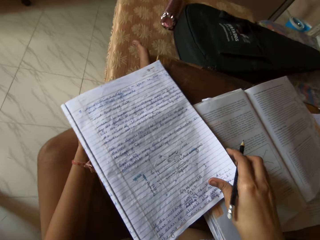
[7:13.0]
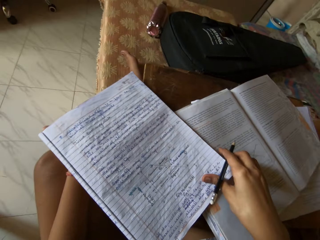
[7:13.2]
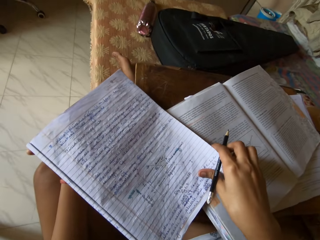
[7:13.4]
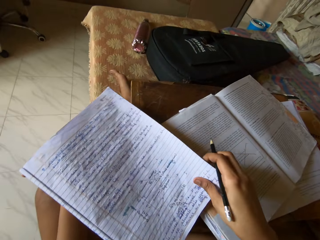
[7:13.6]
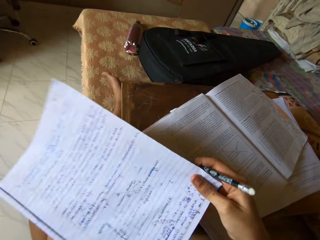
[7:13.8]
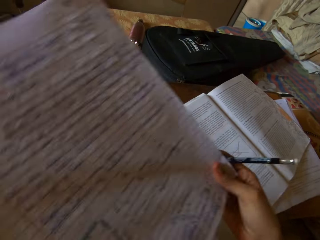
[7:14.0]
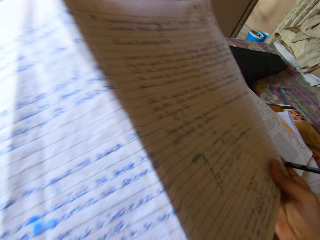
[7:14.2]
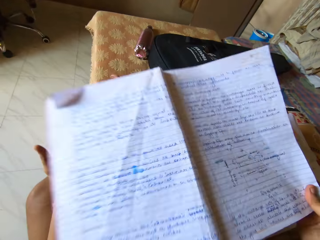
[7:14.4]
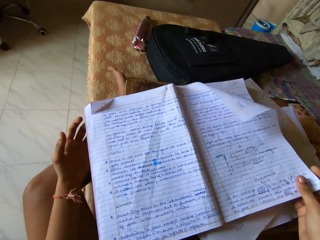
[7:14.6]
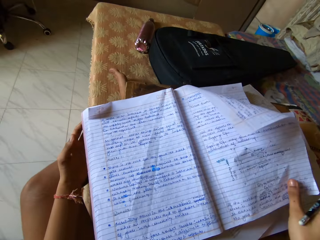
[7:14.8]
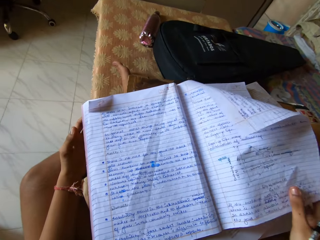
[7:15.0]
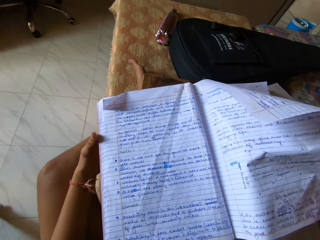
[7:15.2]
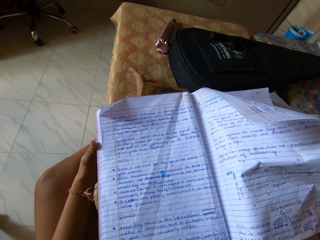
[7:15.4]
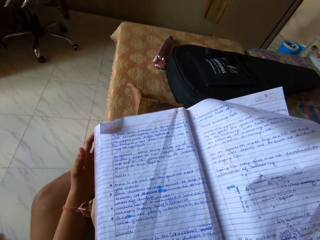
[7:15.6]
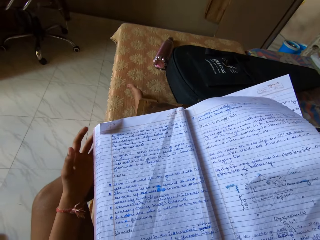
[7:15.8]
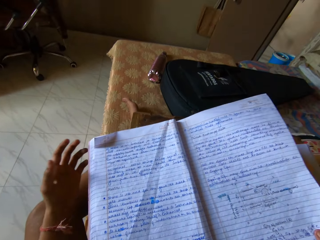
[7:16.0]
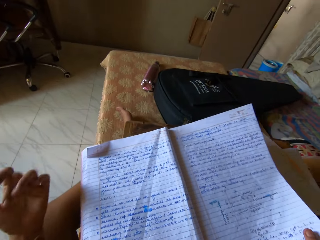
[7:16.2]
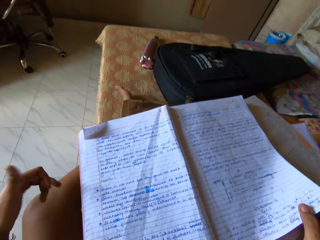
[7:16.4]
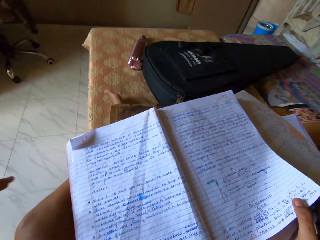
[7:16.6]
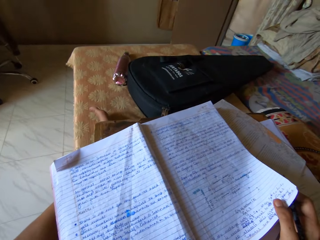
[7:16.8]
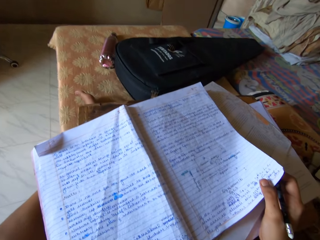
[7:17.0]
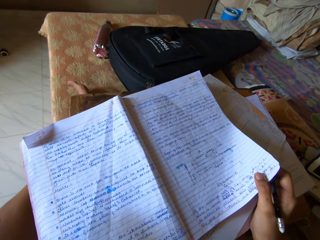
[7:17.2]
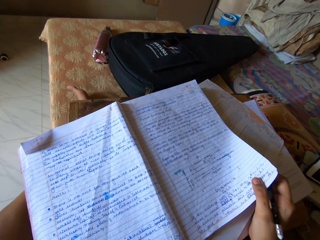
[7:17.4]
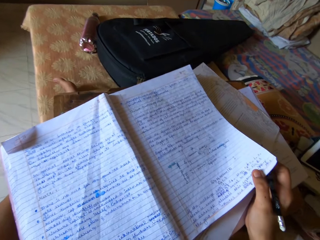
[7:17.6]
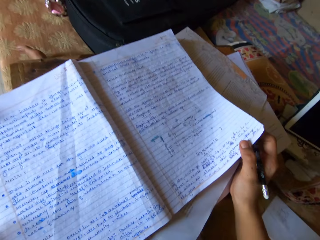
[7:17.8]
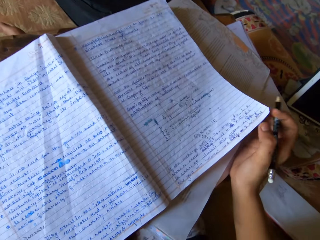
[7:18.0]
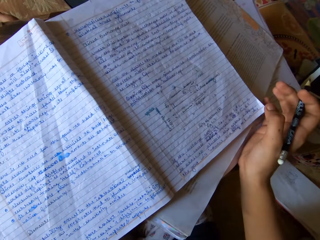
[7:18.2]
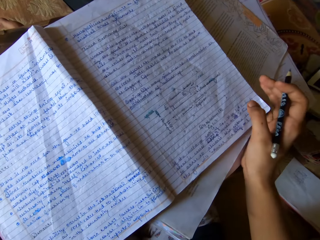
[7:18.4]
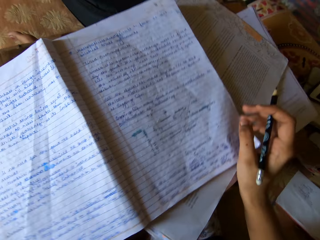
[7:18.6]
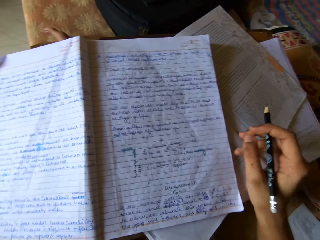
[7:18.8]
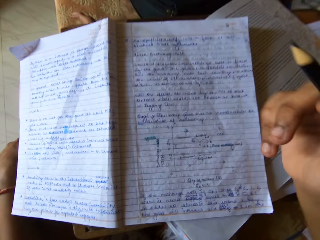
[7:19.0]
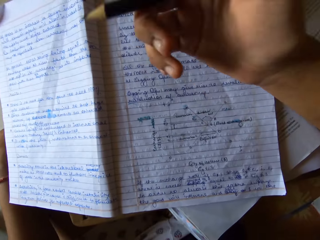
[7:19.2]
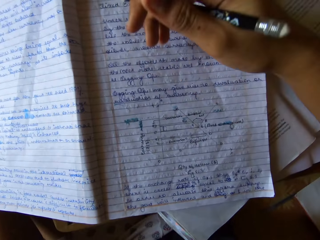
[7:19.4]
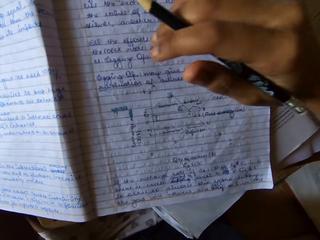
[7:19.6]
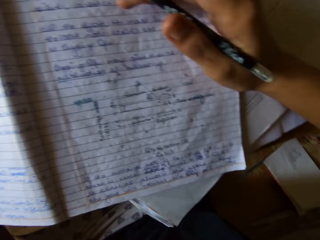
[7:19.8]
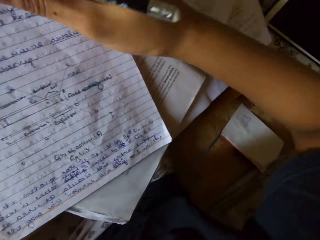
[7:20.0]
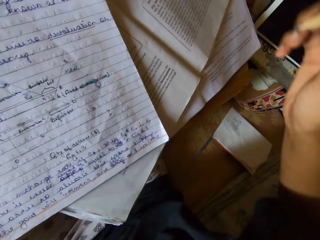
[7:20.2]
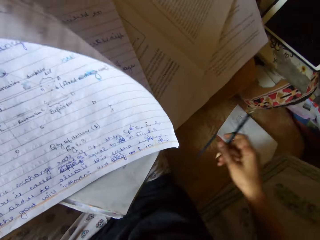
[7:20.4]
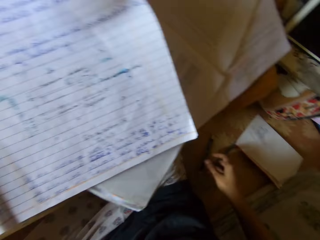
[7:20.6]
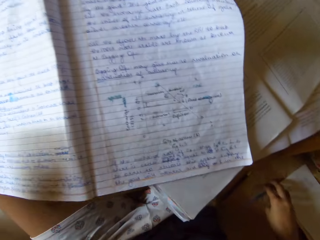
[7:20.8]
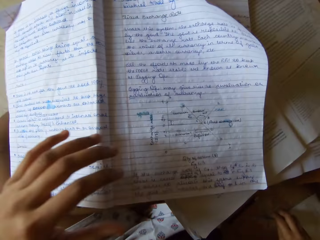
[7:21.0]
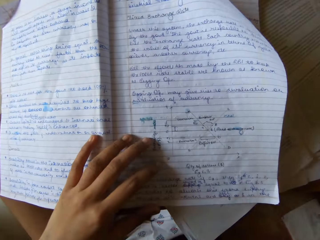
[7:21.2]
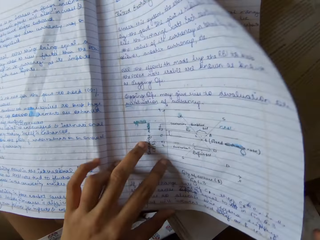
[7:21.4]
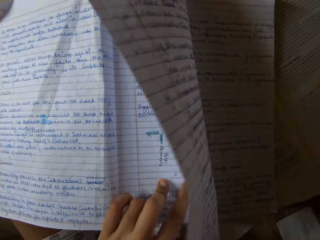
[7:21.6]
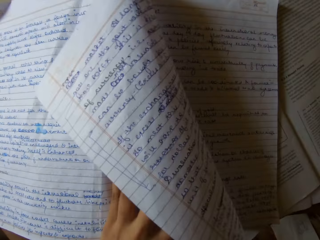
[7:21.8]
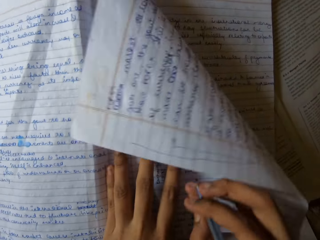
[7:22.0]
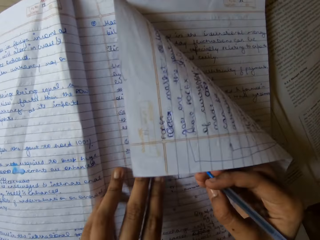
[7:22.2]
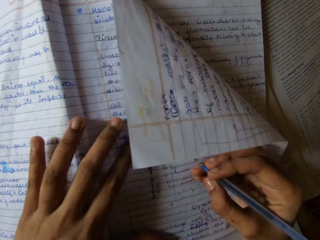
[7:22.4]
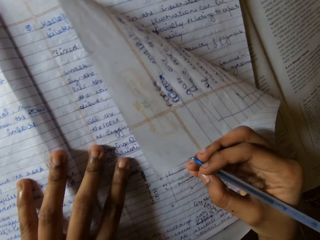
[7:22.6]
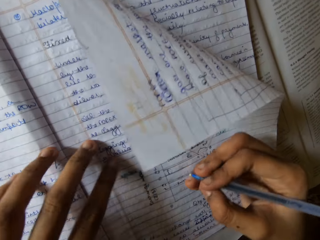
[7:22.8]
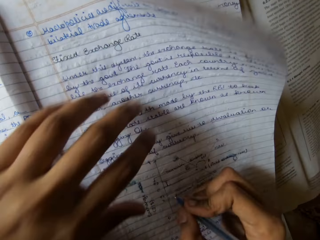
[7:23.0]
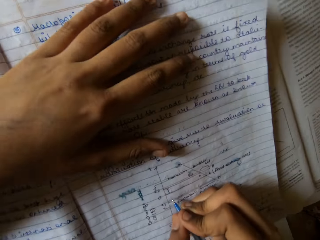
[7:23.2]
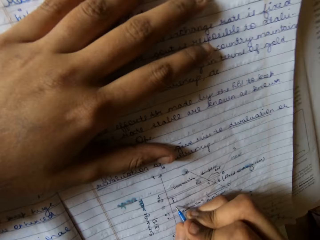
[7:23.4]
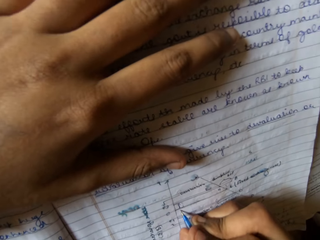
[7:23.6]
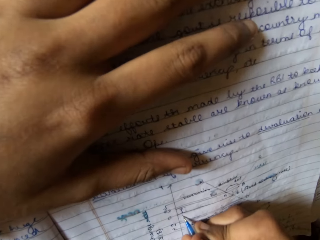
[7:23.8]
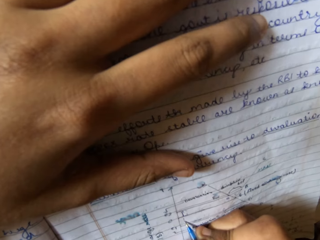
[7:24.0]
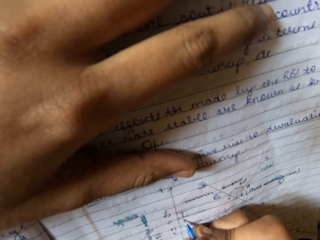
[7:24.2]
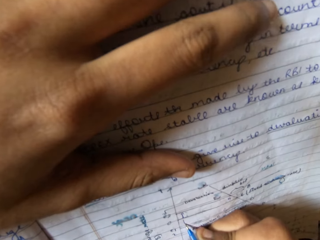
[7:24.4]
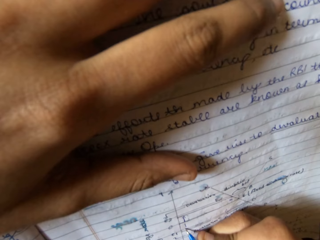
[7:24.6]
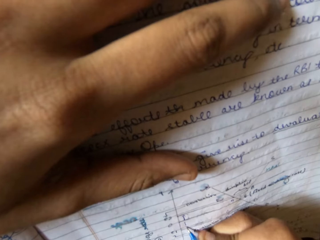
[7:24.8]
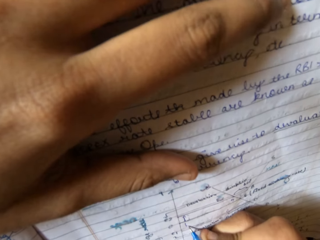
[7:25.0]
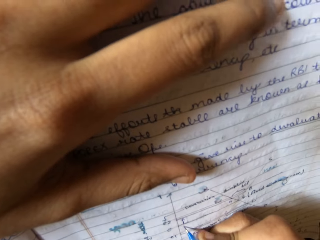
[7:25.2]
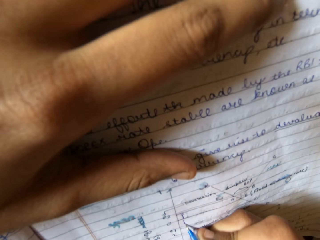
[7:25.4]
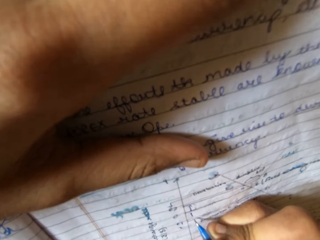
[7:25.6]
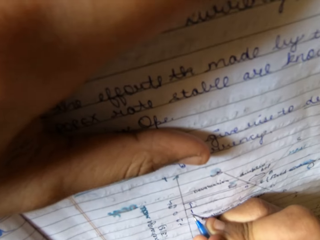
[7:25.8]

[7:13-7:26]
The camera wearer holds a book with her right hand. She lifts the book. She unfolds a notebook. She drops the book. She moves her left hand. She moves her head. She moves her right hand. She raises her right hand. She moves her right hand. She moves her left hand. She places a hand on the book. She touches the book with both hands. She places a hand on the book. She moves her head. She writes on the book.

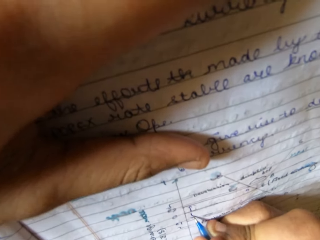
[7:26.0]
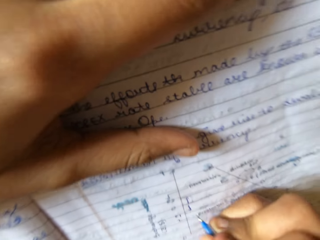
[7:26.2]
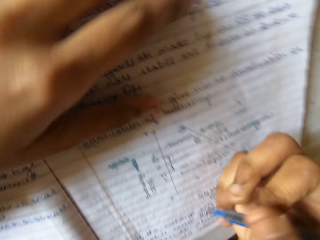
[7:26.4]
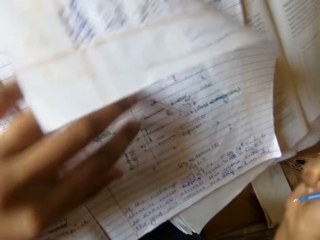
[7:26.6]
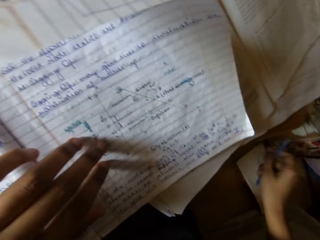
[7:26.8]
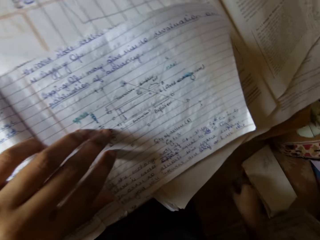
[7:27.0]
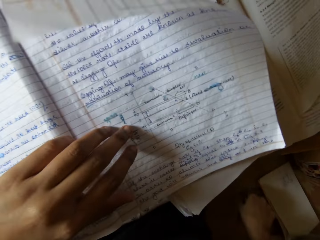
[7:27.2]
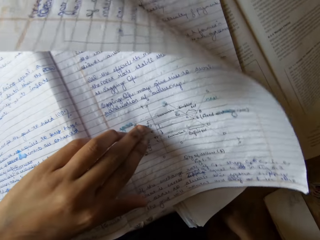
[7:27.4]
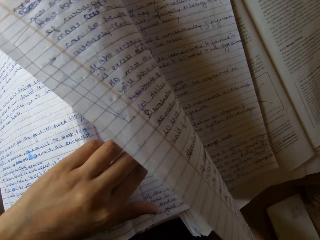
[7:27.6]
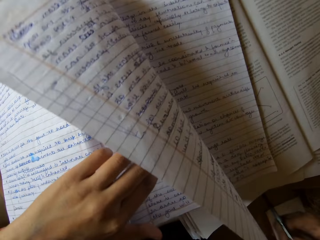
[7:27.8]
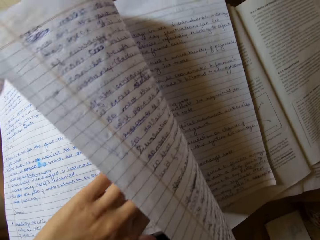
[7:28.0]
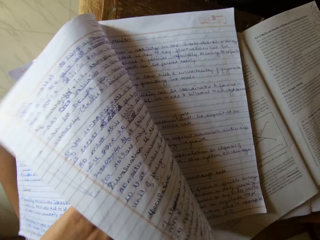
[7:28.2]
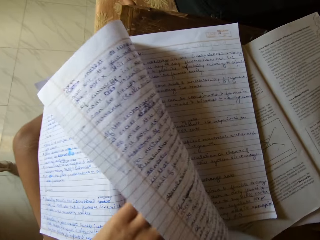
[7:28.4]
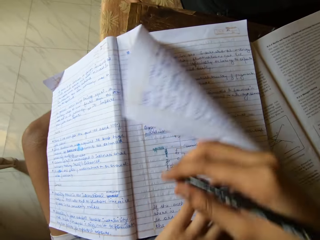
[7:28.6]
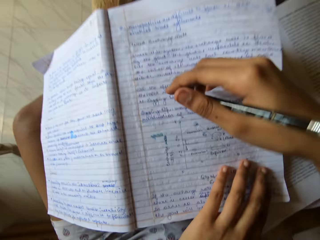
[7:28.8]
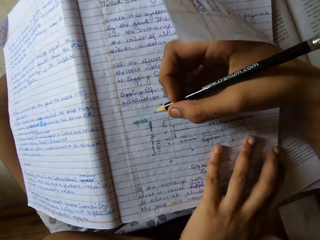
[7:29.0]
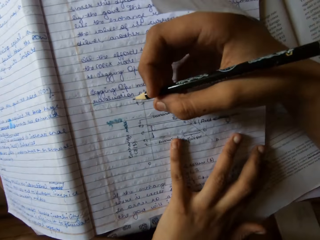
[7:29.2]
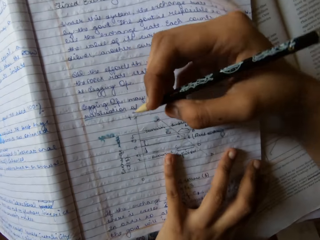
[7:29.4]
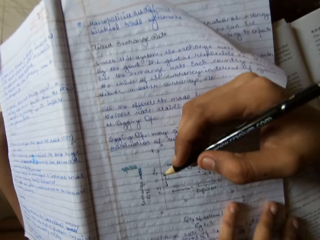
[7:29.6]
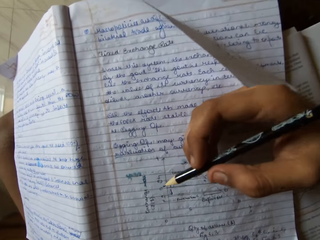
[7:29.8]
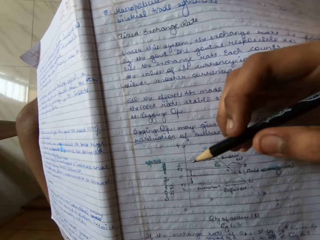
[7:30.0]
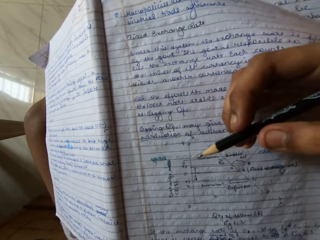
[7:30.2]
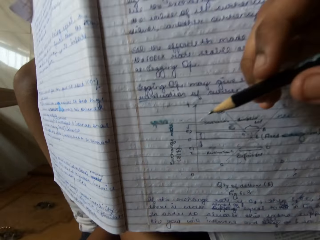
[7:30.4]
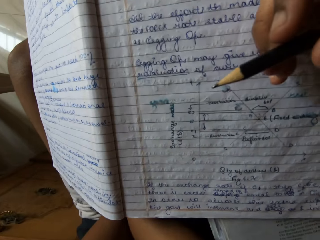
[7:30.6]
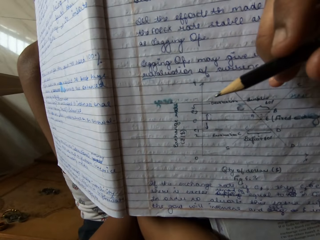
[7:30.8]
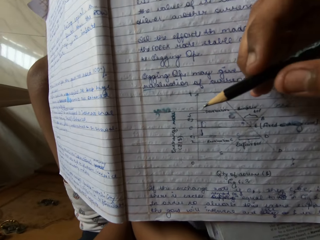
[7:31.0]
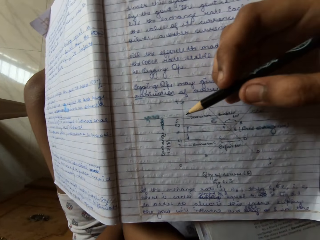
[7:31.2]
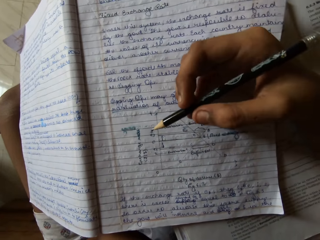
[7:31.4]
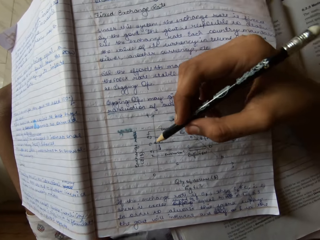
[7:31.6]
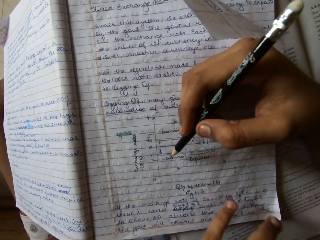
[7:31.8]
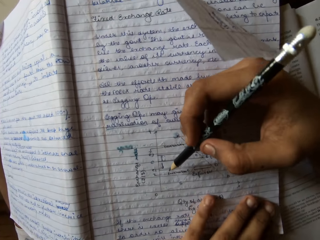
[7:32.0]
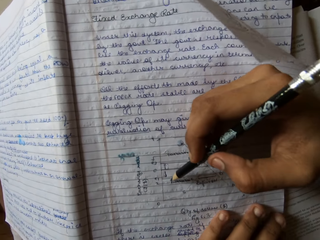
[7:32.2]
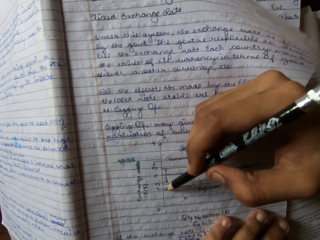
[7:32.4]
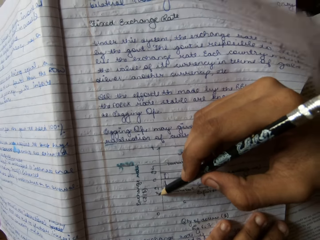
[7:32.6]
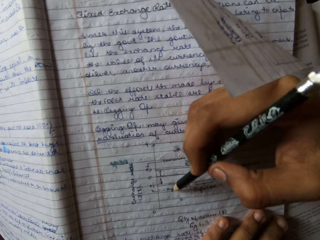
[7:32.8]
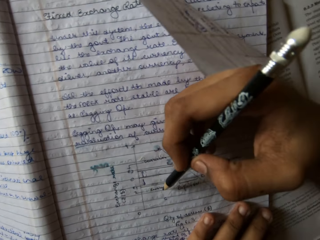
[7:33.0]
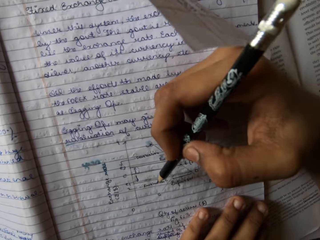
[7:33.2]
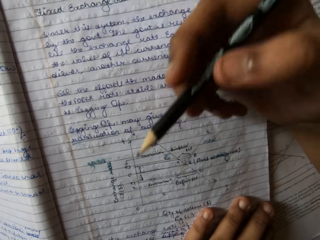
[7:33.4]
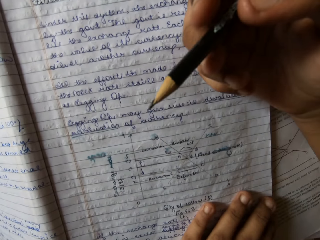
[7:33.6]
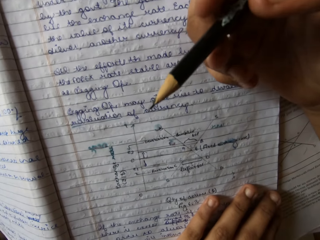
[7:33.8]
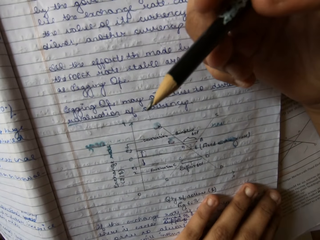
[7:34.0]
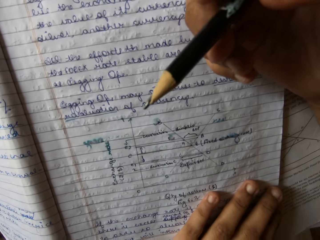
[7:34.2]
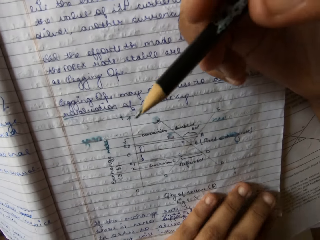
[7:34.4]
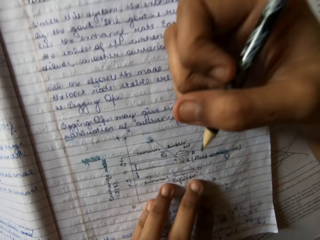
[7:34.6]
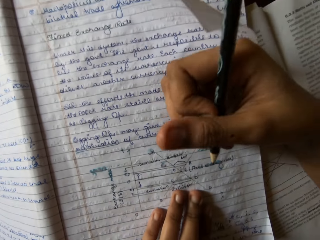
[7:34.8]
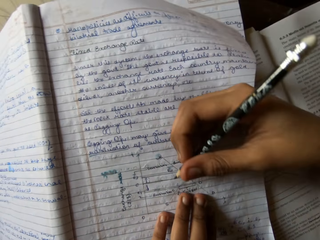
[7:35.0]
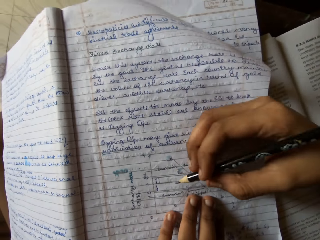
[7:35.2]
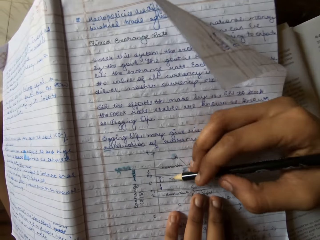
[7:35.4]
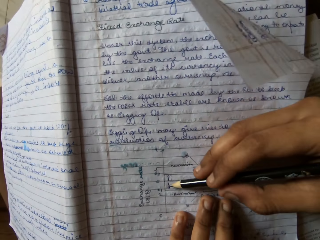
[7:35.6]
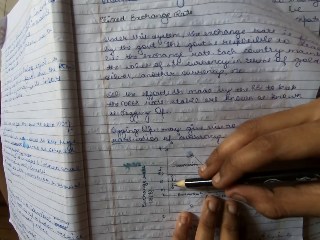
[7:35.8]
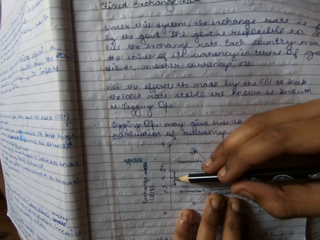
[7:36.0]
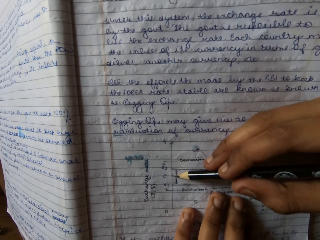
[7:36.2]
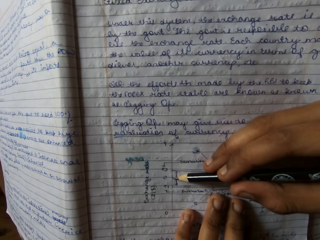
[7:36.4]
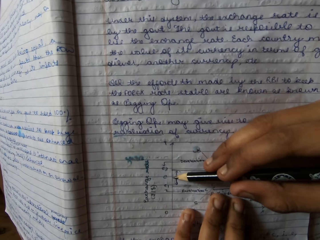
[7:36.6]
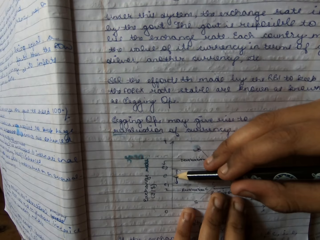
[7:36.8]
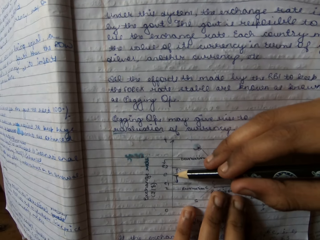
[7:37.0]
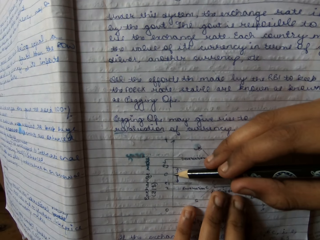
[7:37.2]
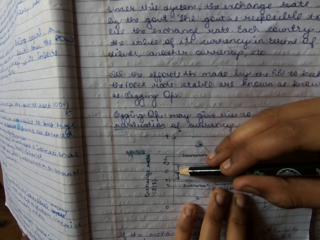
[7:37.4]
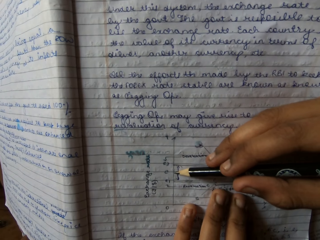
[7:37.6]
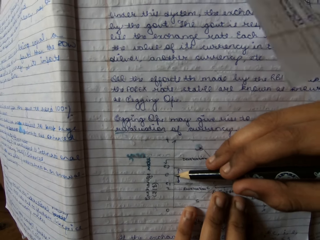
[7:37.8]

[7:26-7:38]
The camera wearer moves her right hand. She touches a book with her right hand. She moves her hands. She moves her head. She holds the book with her left hand. She writes on the book. She raises her right hand. She moves her right hand. She touches the book with a pencil.
